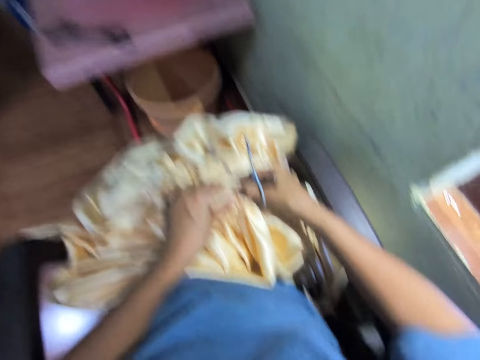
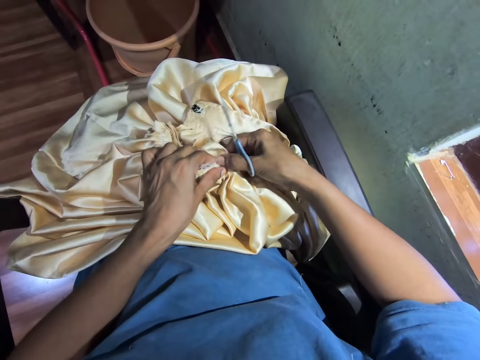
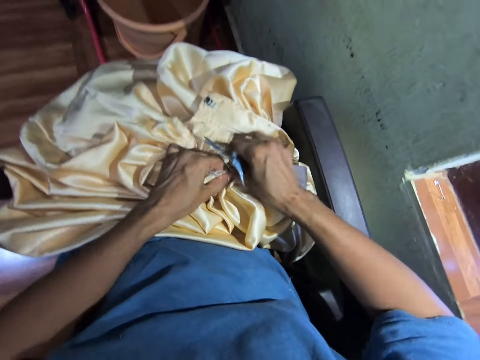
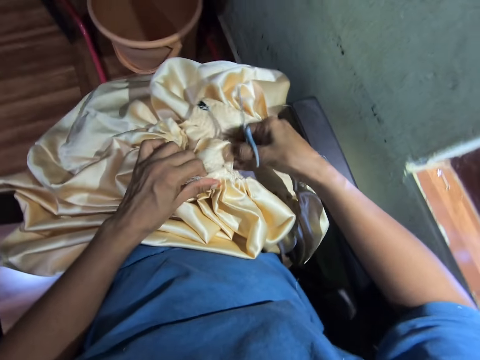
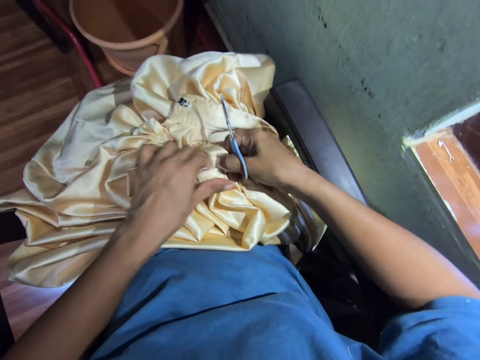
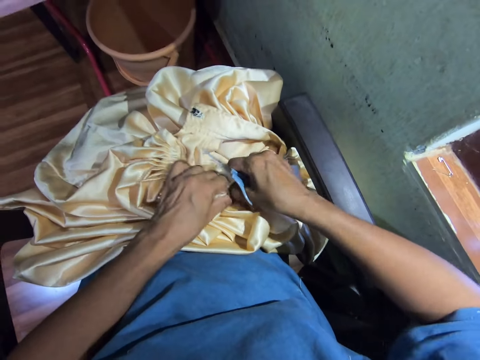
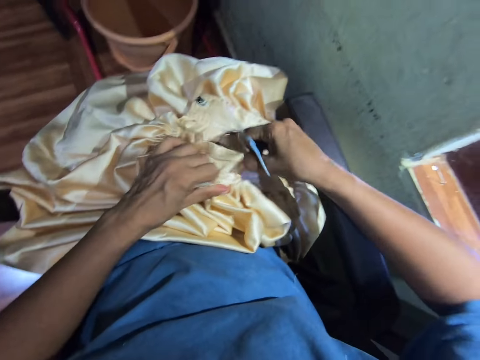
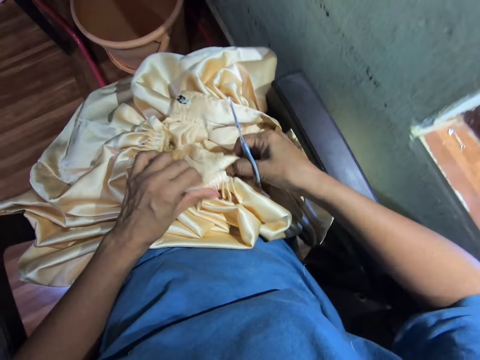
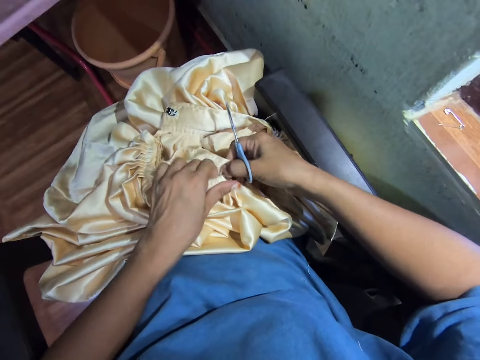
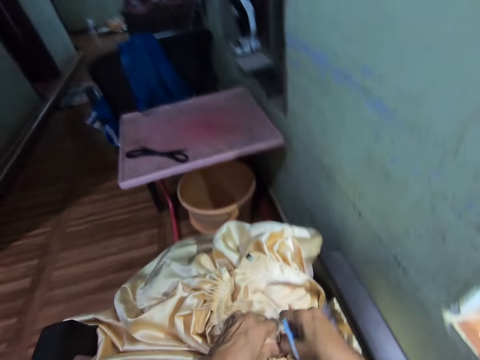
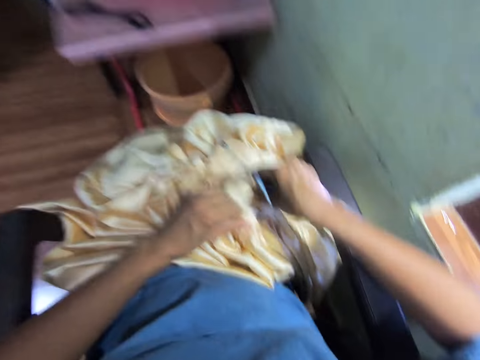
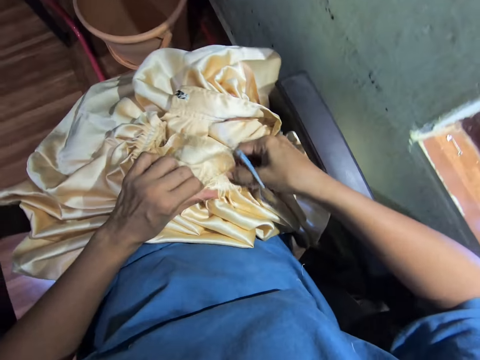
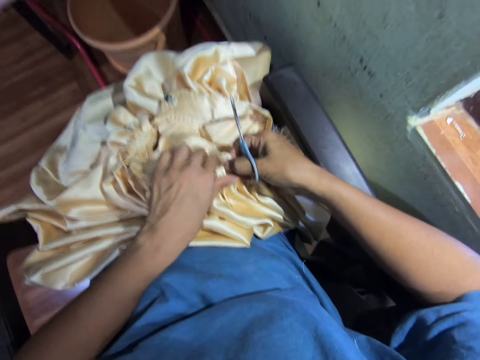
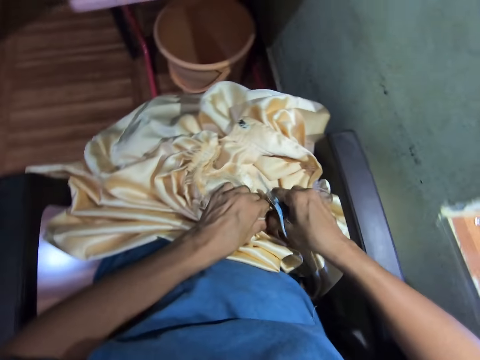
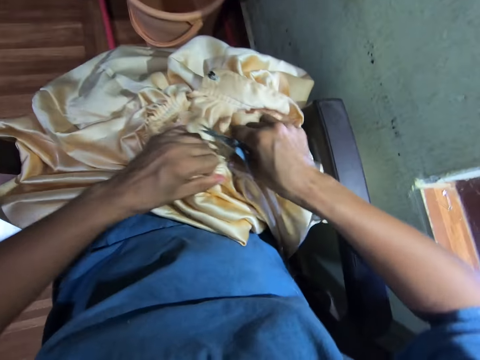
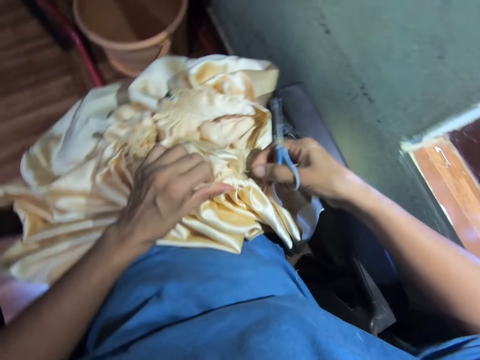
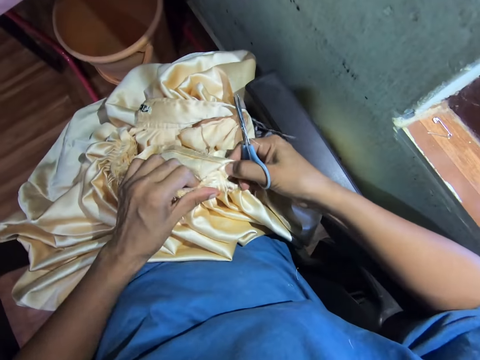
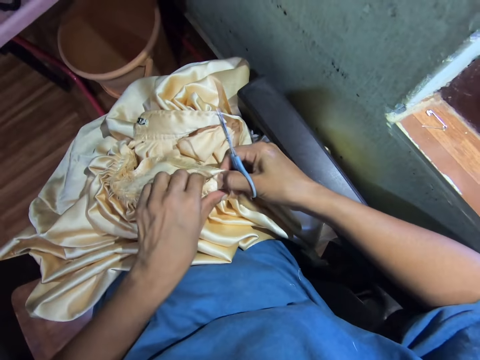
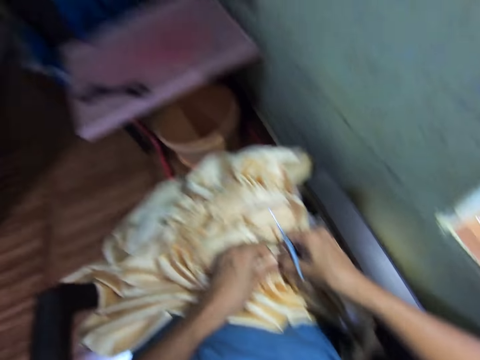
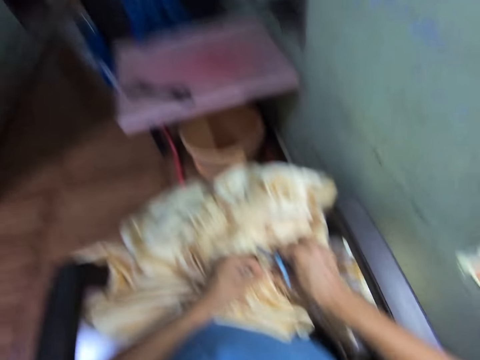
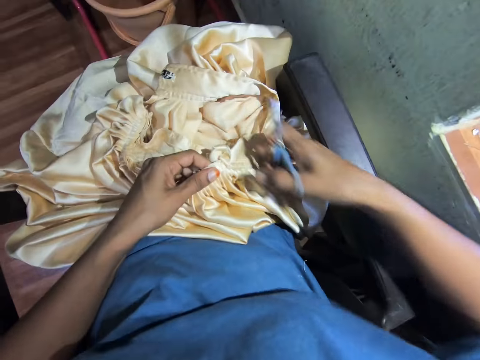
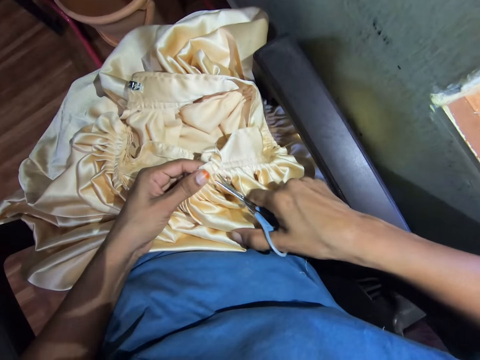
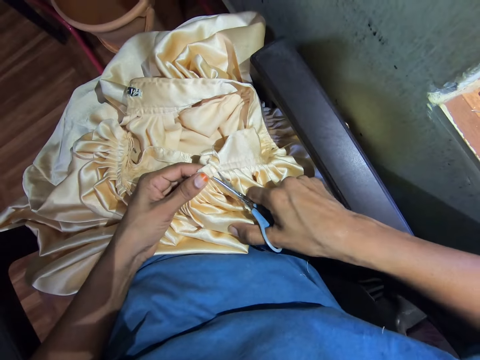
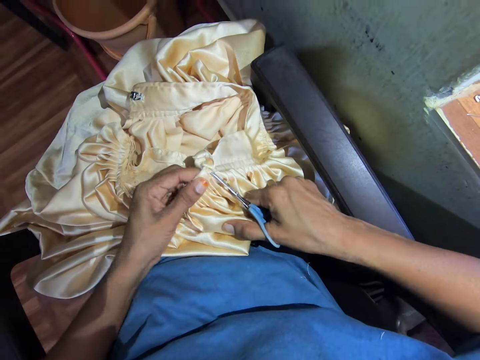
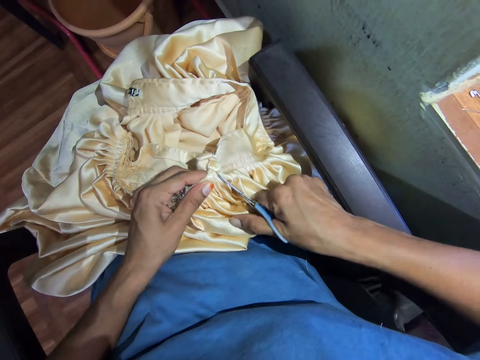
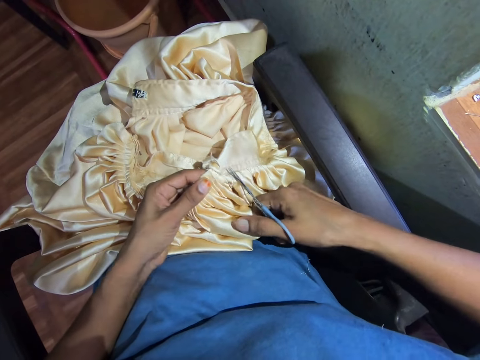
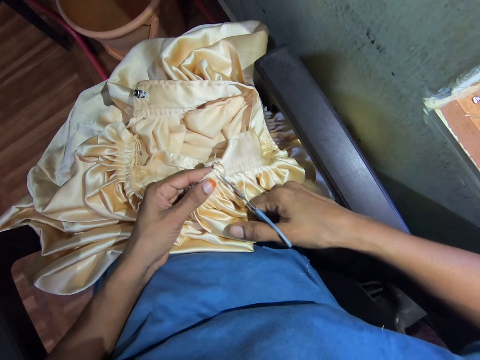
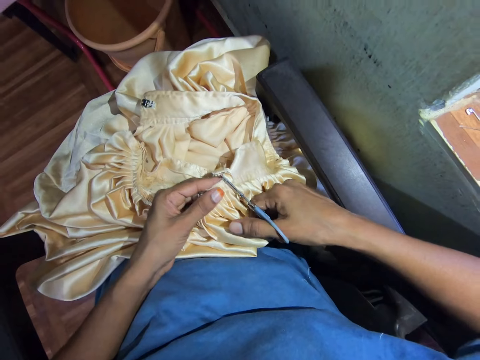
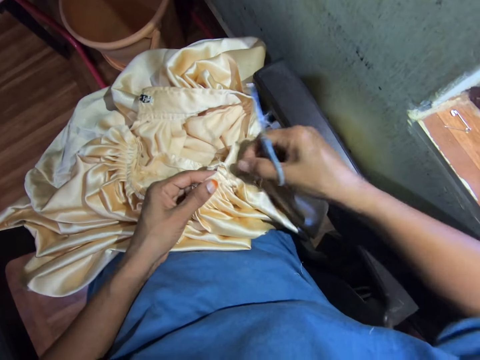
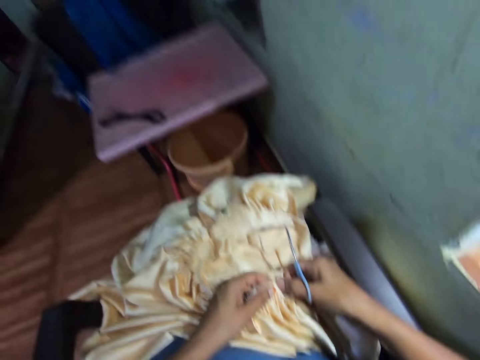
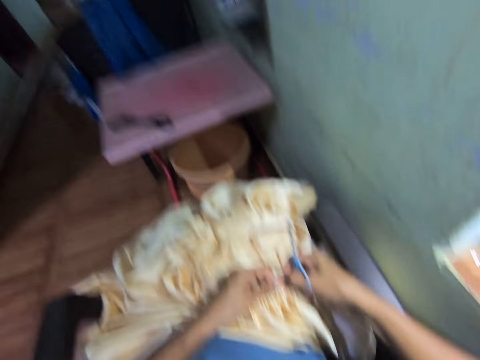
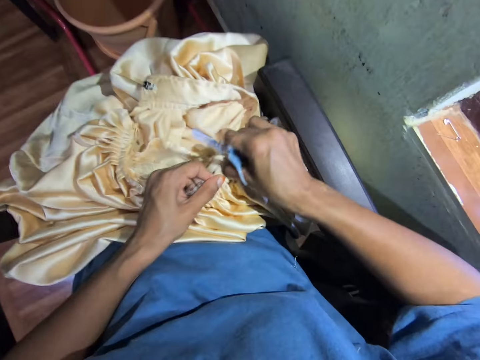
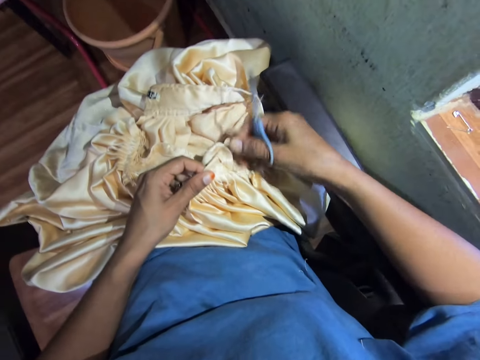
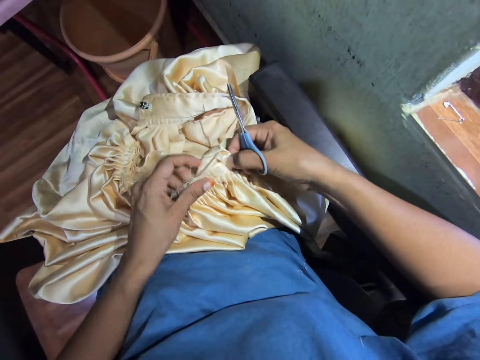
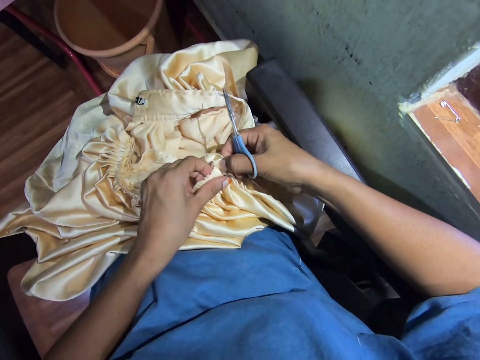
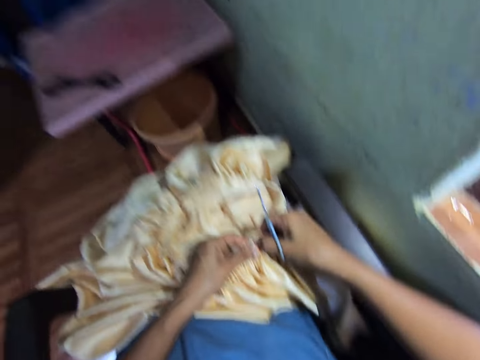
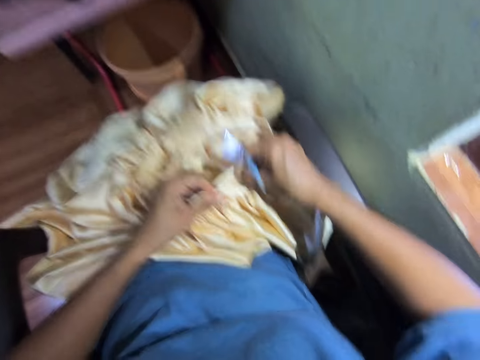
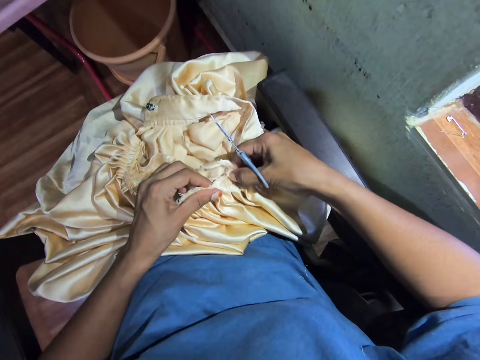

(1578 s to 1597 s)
The camera wearer tears the fabric stitches. They tear the fabric stitches again. They look around. They cut the fabric stitches with scissors. They tear the fabric stitches and look around. They pull the cloth.

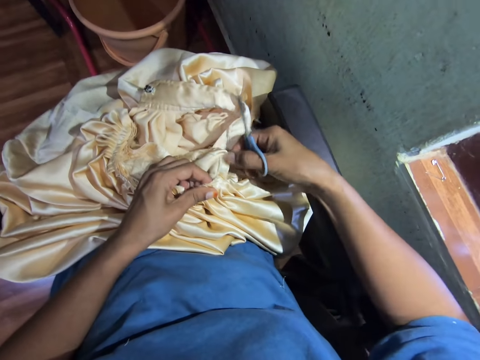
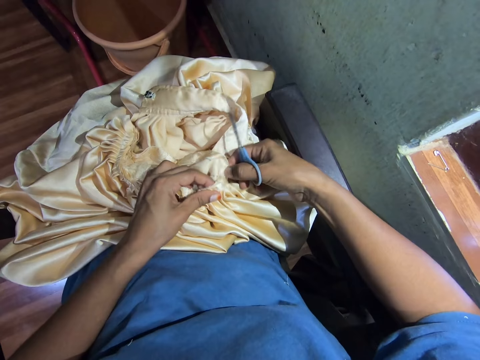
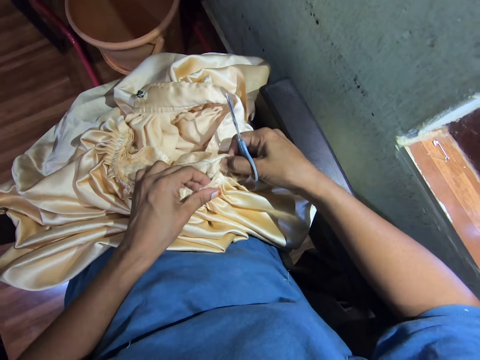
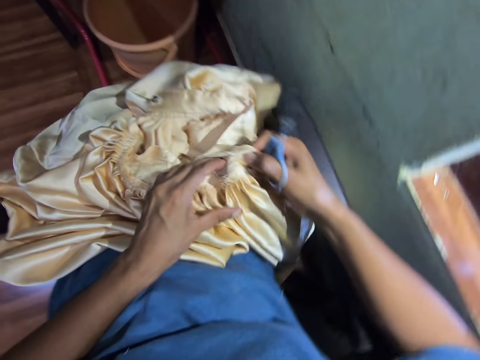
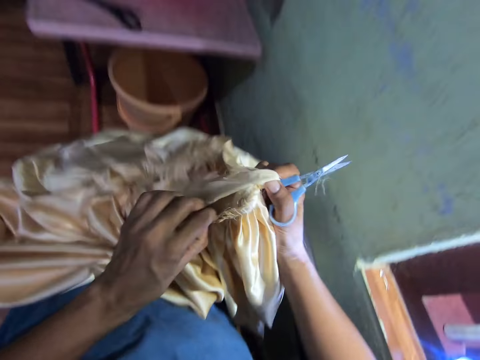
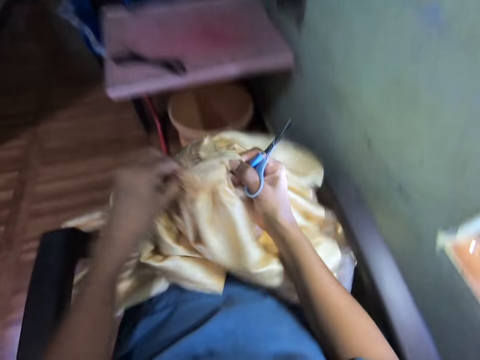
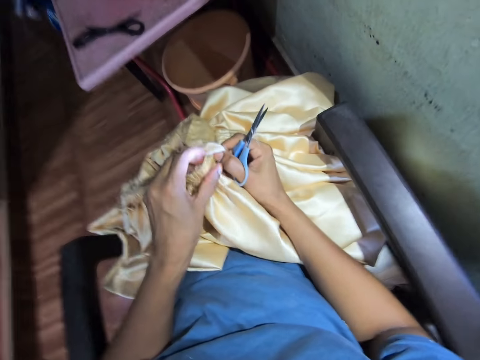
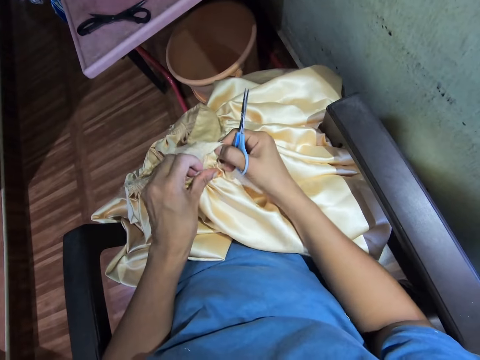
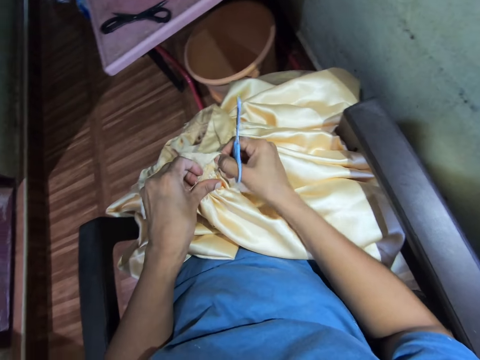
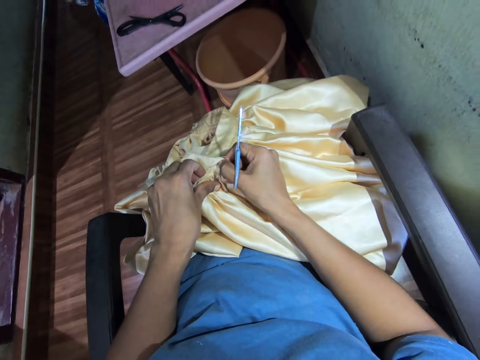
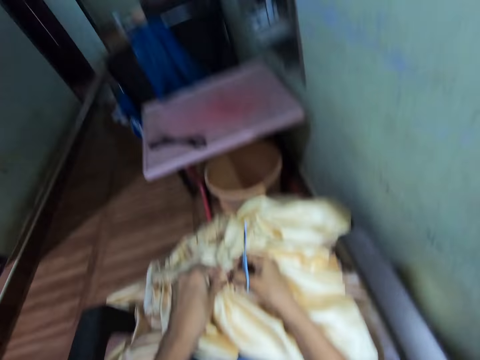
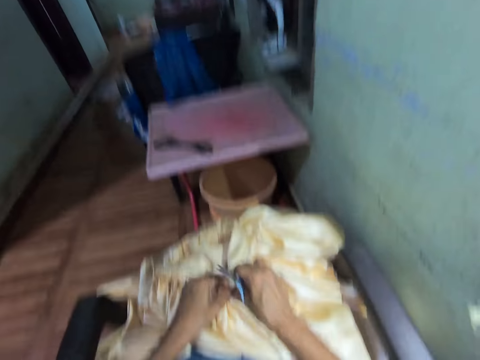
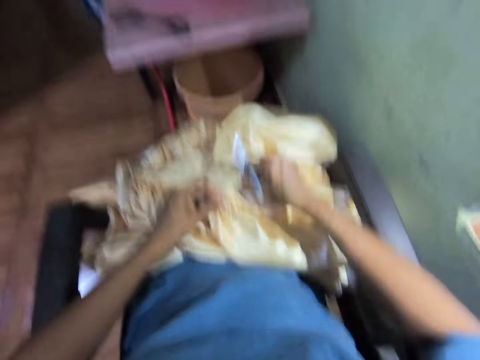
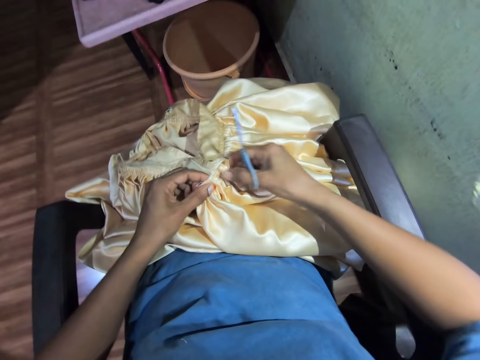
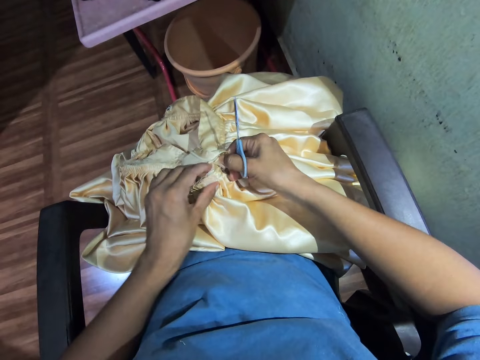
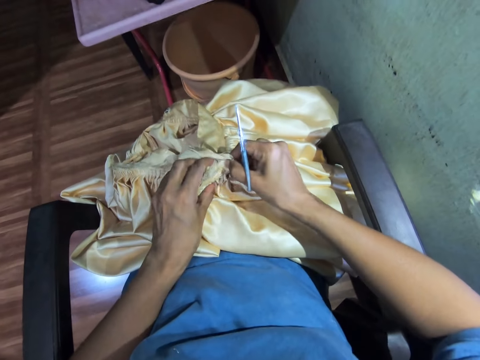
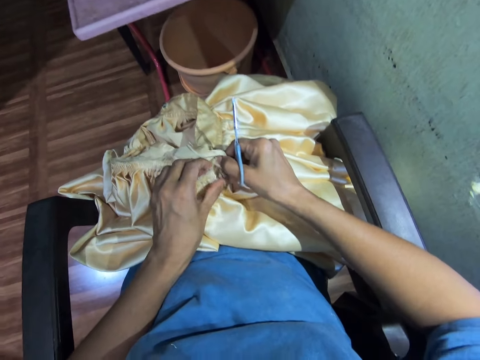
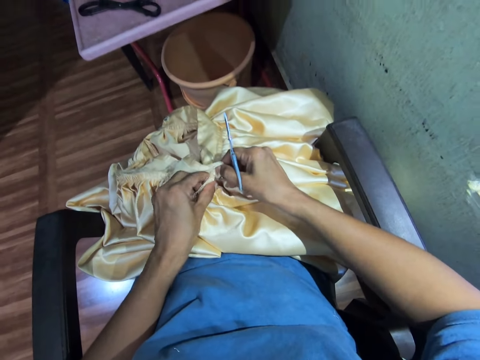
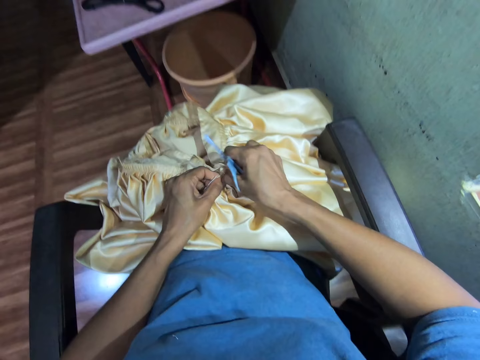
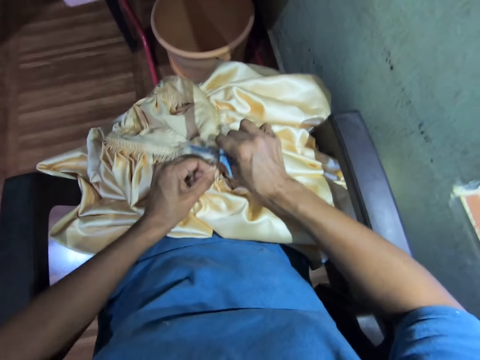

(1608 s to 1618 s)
The camera wearer adjusts the fabric. They look around. They tear the fabric stitches.
